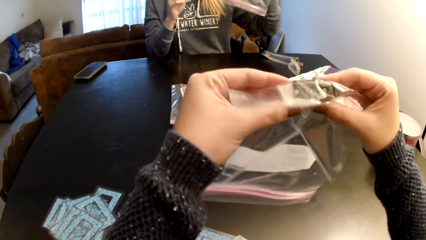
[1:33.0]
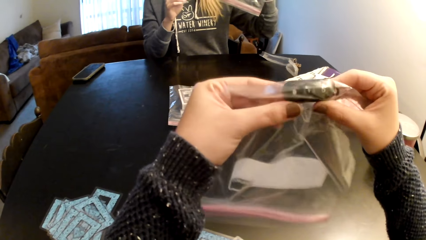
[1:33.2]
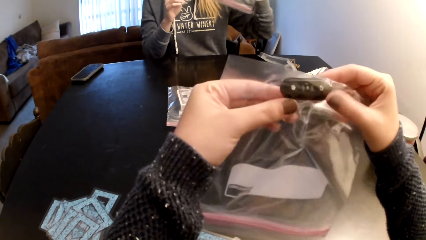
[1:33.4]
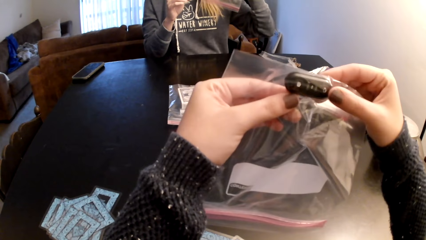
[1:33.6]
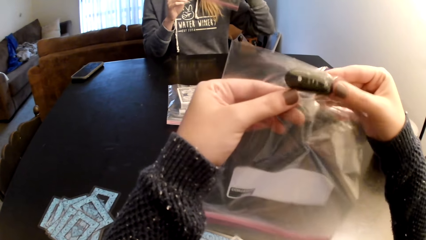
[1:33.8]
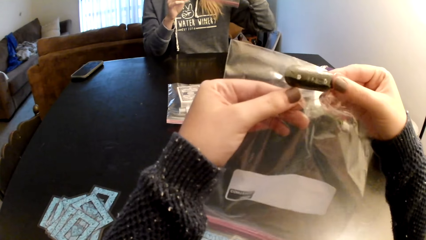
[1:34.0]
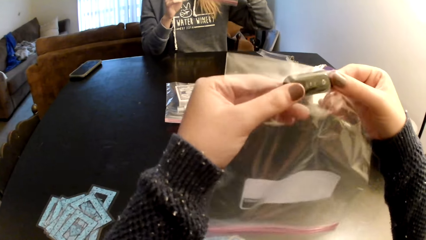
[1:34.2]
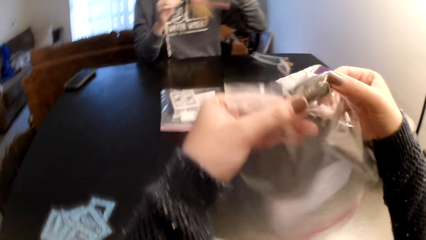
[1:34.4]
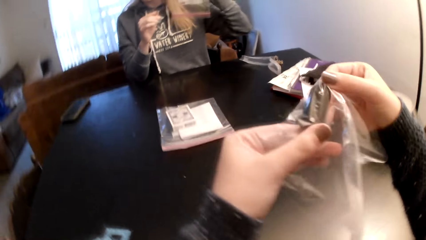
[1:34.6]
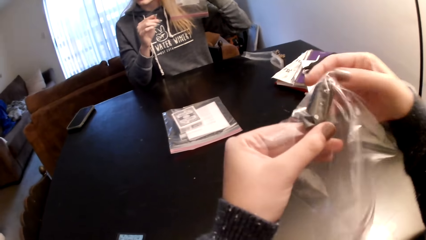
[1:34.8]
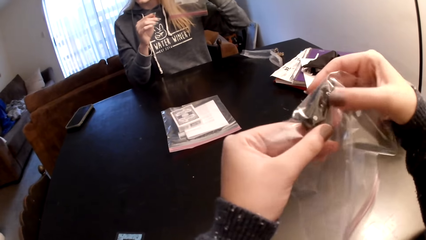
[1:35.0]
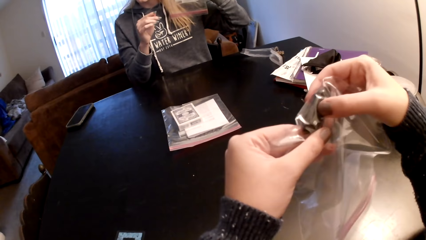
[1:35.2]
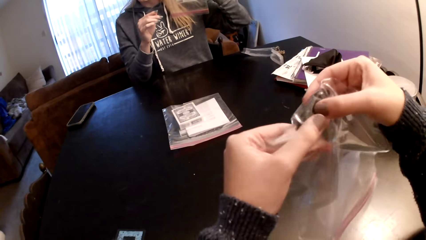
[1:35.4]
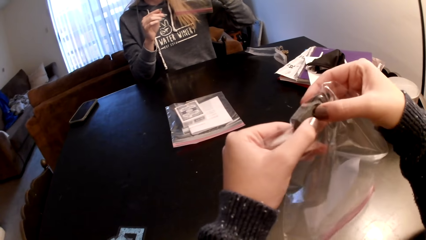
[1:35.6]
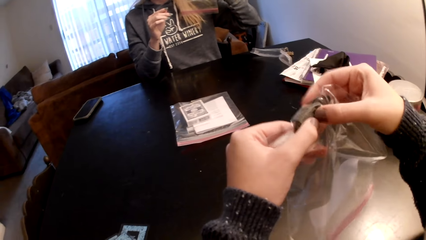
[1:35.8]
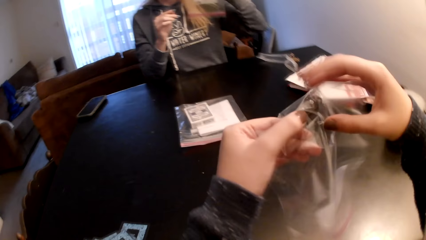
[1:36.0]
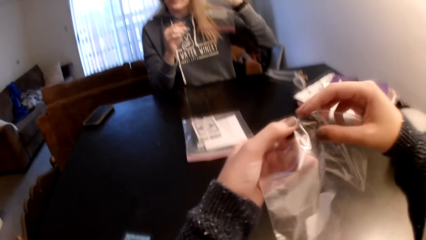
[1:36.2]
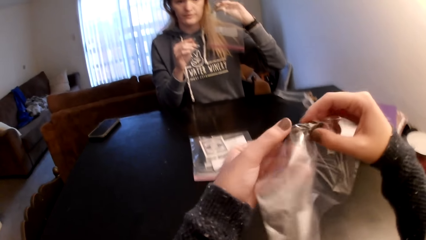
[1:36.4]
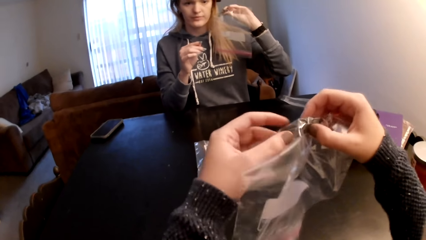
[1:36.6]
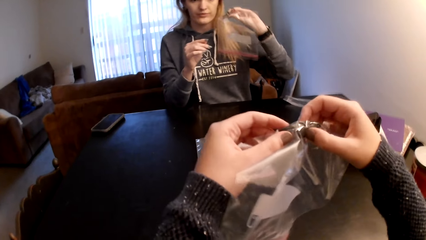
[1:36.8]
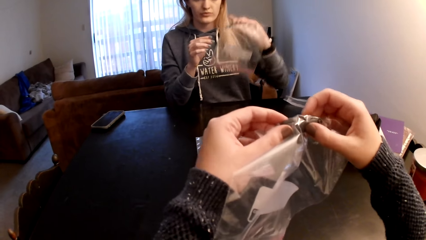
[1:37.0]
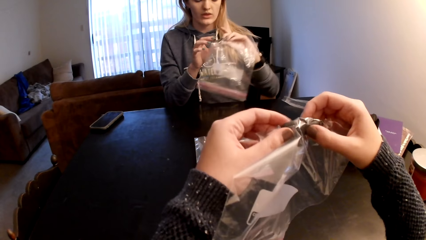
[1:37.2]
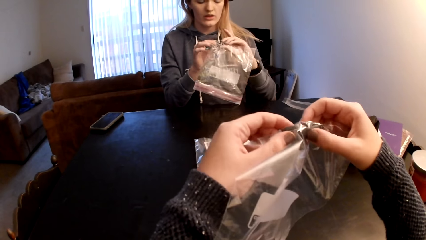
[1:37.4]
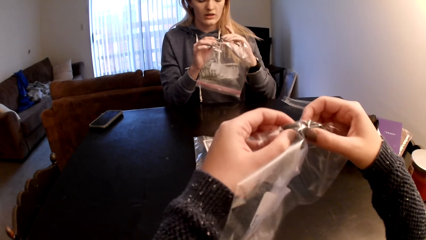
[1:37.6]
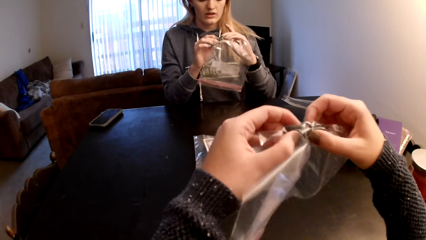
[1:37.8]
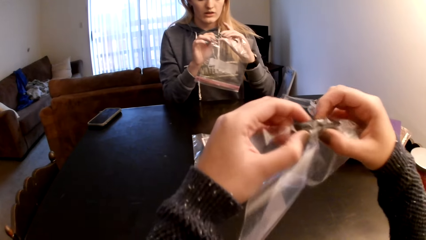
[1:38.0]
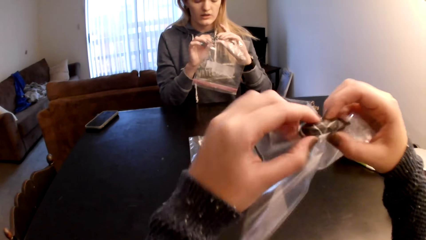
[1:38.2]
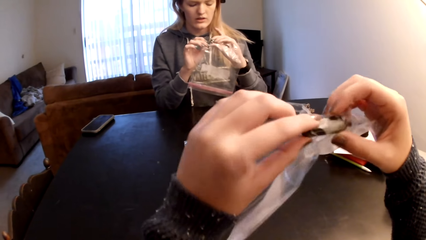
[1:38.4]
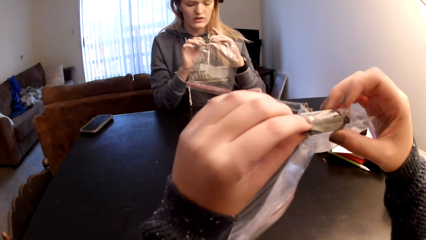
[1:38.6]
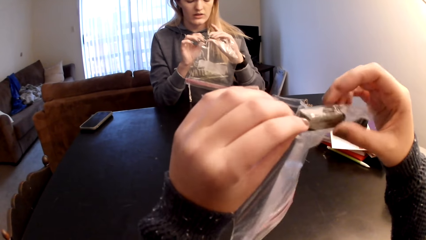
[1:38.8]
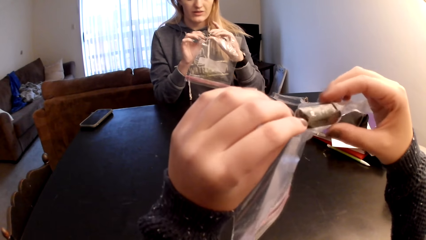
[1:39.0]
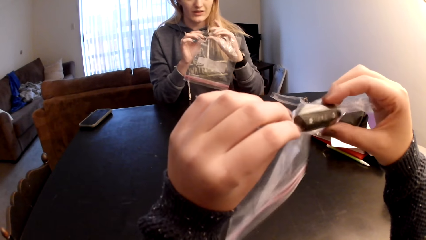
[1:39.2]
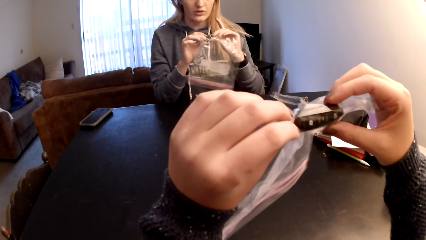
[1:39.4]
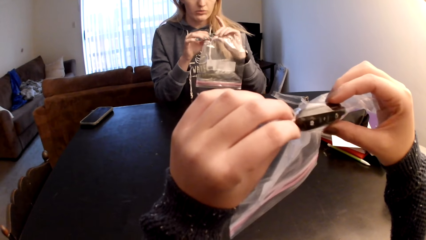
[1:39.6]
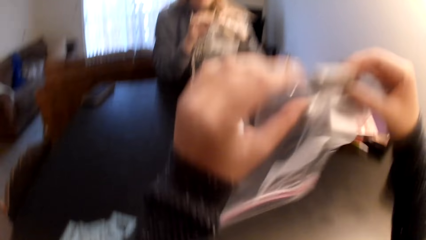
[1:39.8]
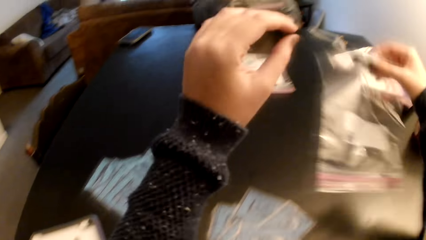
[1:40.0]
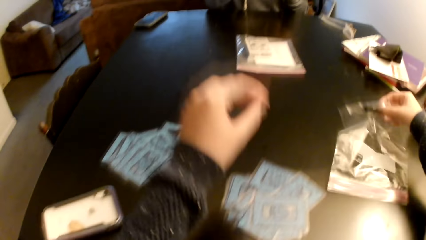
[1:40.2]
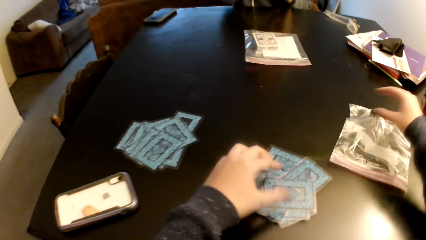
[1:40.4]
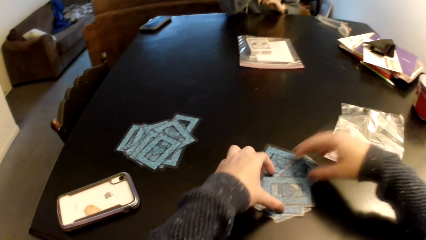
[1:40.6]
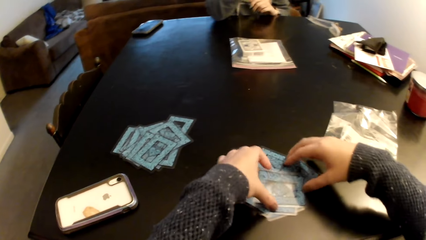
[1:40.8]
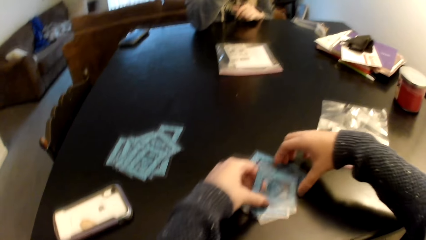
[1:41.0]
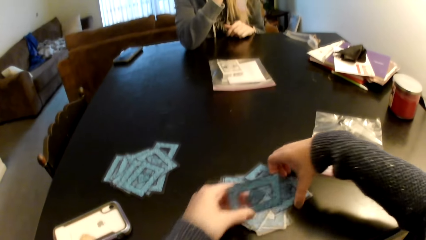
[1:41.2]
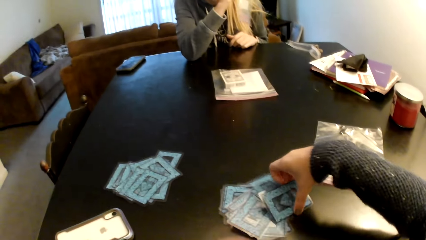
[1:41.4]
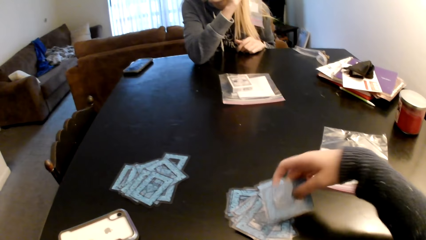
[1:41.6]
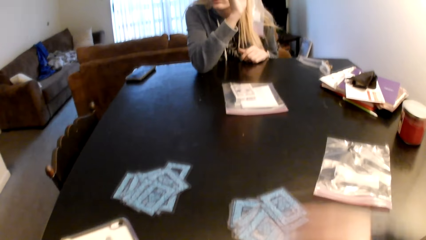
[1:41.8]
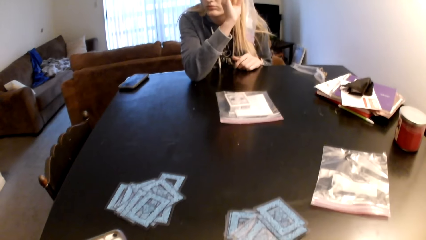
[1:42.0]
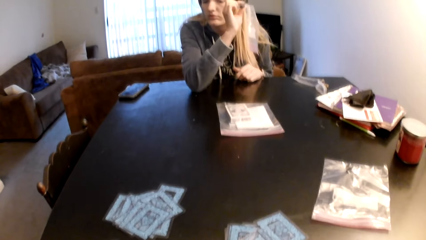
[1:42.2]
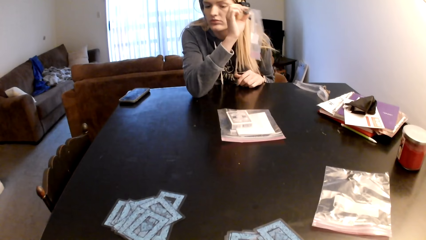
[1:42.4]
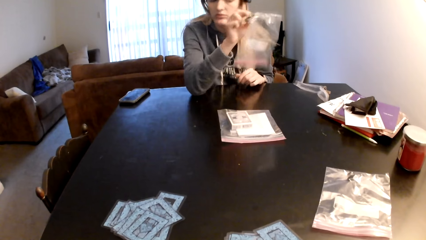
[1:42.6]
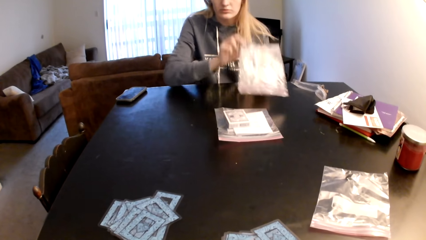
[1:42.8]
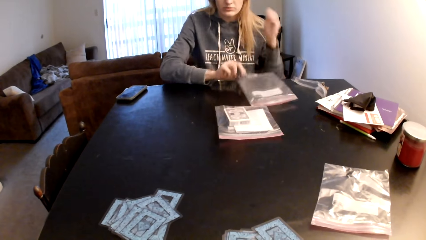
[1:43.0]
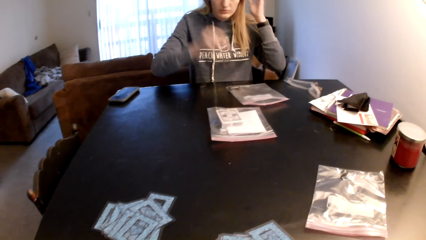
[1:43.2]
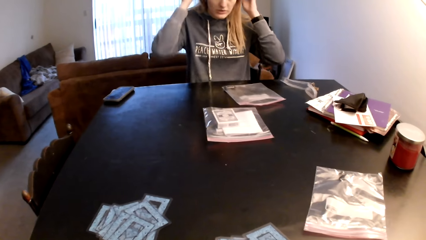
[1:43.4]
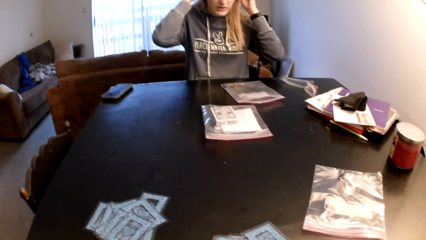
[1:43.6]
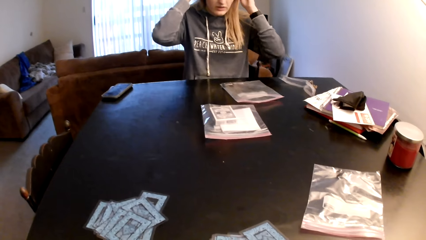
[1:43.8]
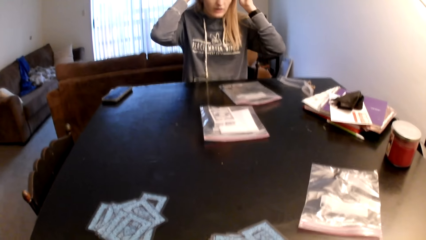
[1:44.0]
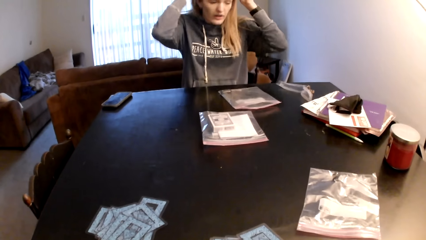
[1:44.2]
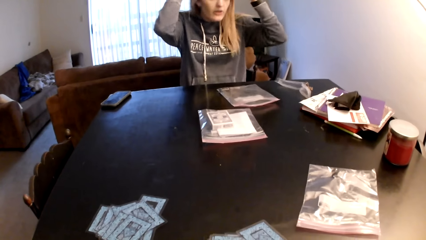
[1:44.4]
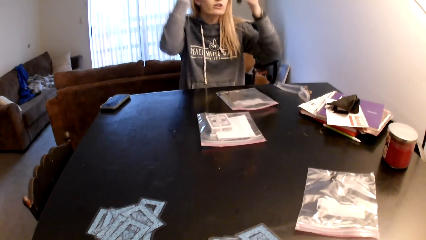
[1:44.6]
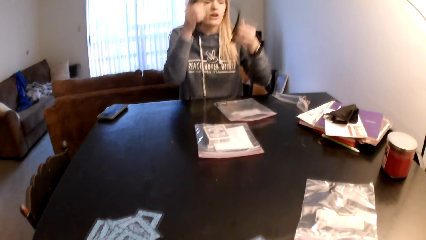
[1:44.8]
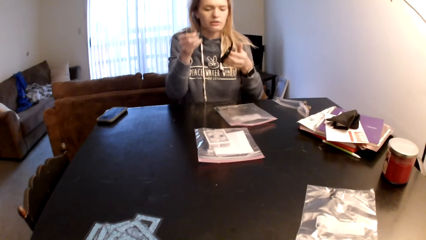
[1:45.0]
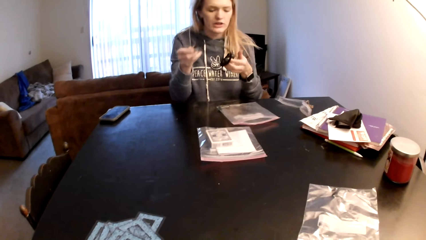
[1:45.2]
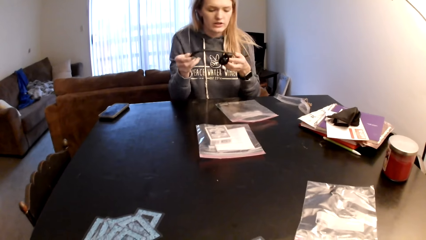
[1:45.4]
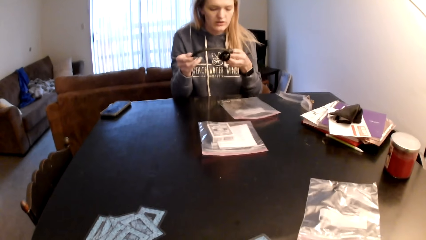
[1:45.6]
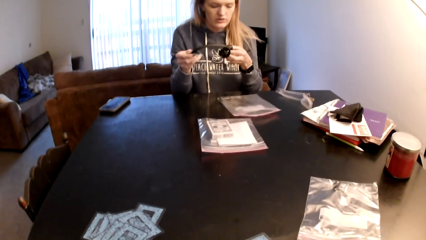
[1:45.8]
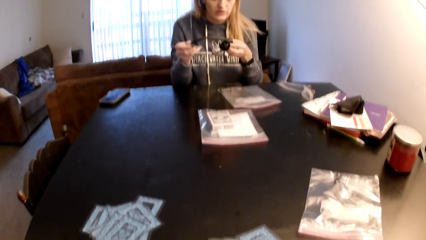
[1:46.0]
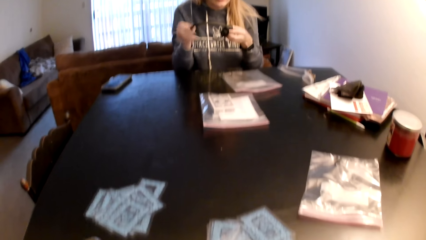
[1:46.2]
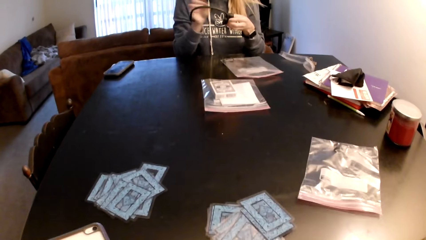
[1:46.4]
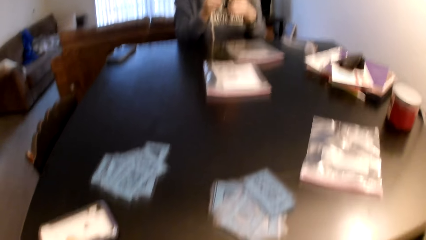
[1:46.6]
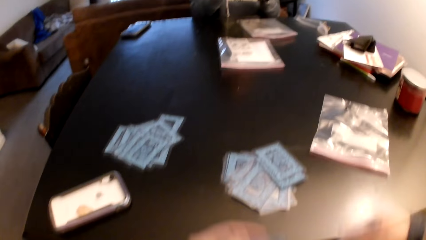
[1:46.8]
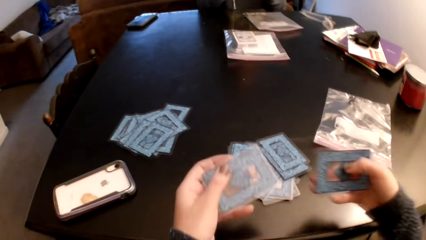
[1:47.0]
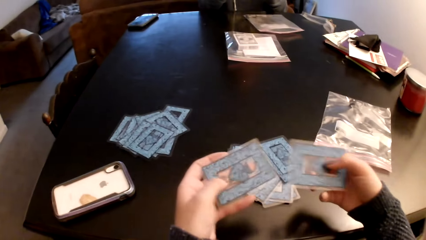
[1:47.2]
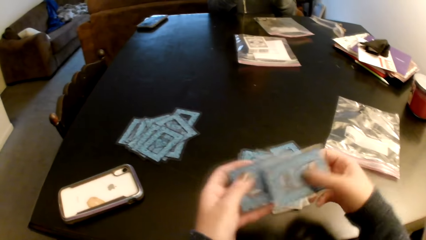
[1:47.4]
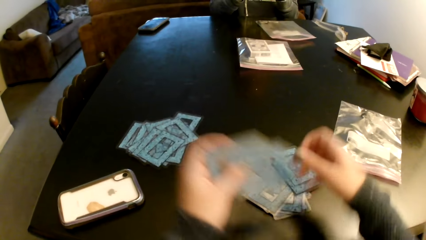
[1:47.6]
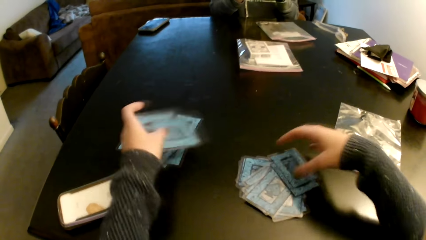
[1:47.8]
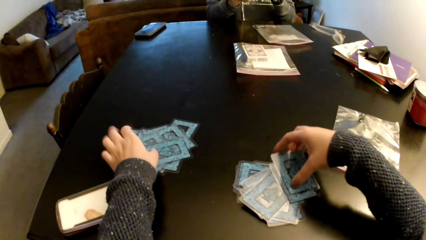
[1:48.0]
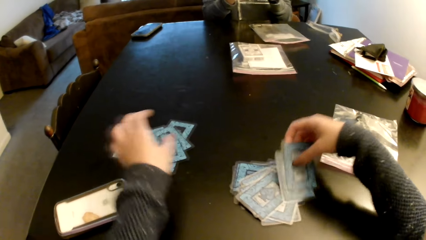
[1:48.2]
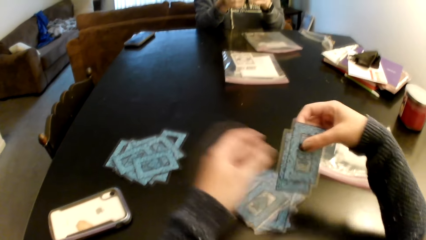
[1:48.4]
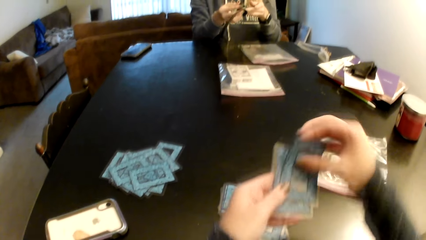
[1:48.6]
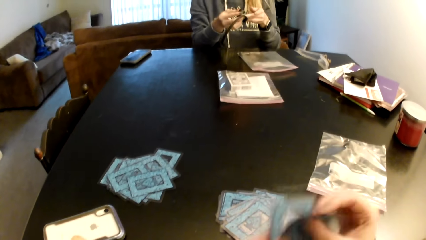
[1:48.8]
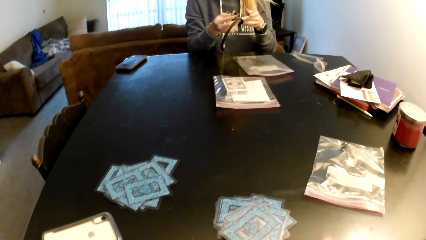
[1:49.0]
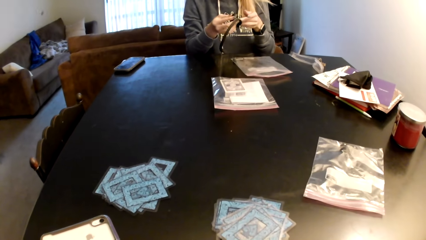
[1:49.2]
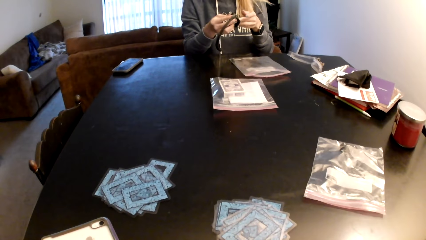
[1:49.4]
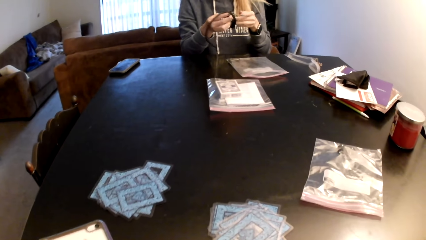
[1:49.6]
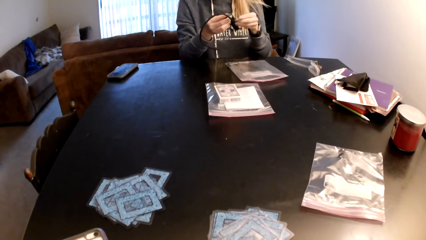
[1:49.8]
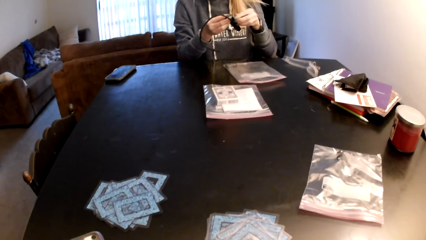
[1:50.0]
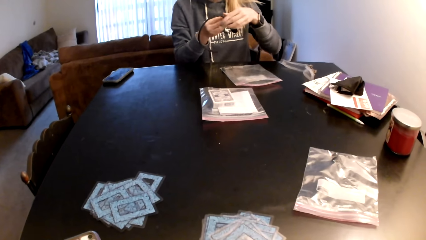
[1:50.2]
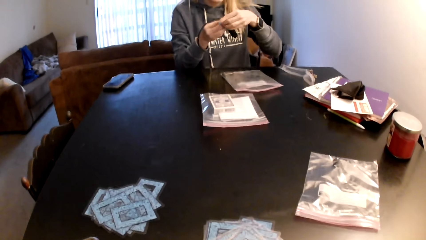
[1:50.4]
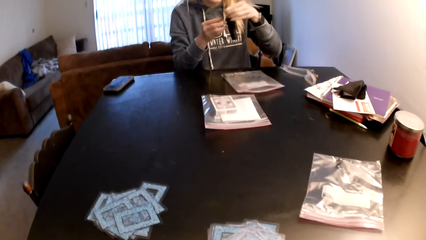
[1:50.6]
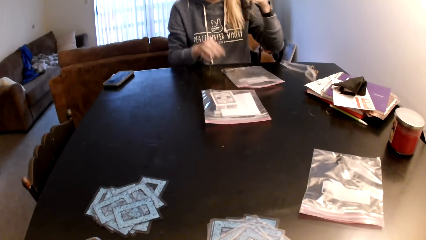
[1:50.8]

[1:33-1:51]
The camera wearer adjusts a piece of paper on her hands. A woman examines something. The woman adjusts the piece of paper on her hands. The camera wearer examines something. She puts down the piece of paper on a table. She picks up cards from the table with both hands. The woman puts the plastic paper on the table. The woman removes her headphones and examines the headphones. The camera wearer holds the cards with both hands. She switches the card to the other hand. She picks up a card from the table. She puts the cards on a card. She holds the cards with both hands. The woman examines the headphones.
